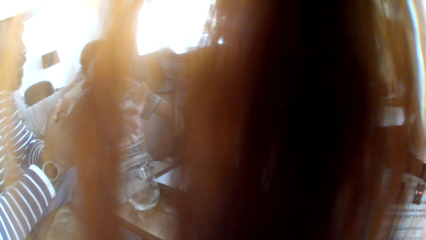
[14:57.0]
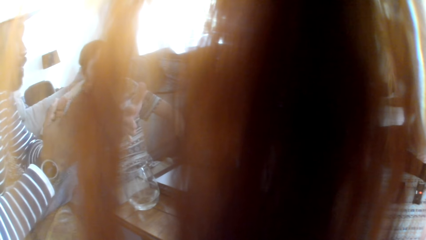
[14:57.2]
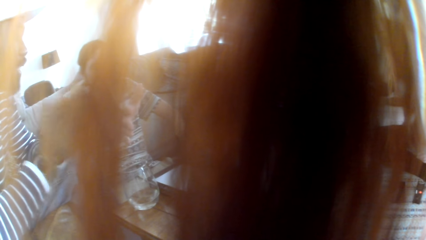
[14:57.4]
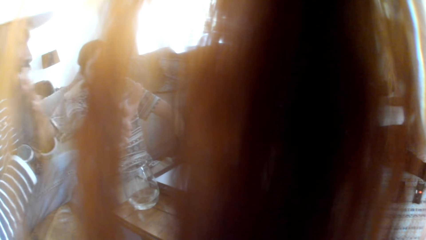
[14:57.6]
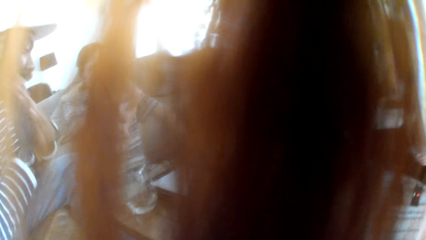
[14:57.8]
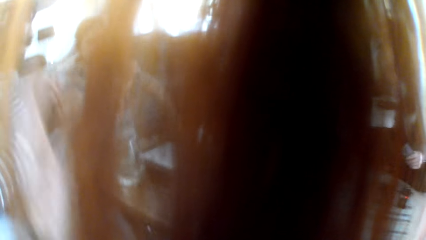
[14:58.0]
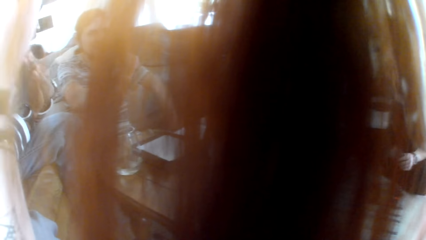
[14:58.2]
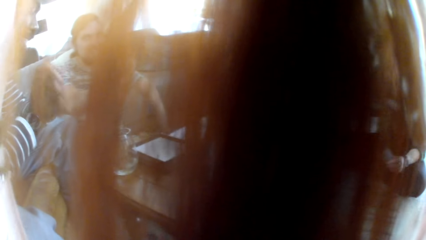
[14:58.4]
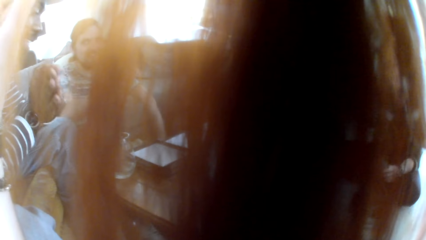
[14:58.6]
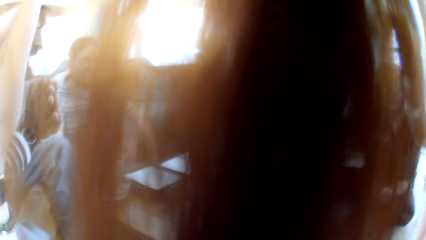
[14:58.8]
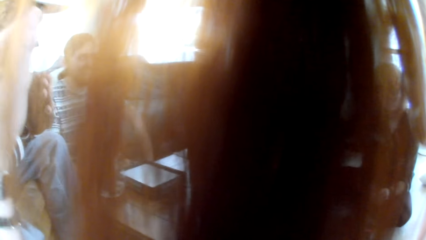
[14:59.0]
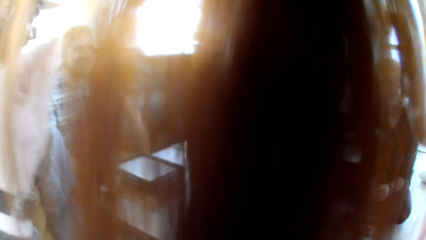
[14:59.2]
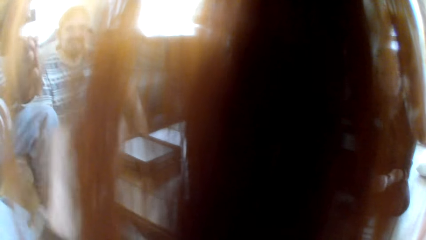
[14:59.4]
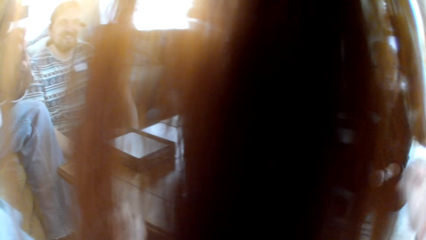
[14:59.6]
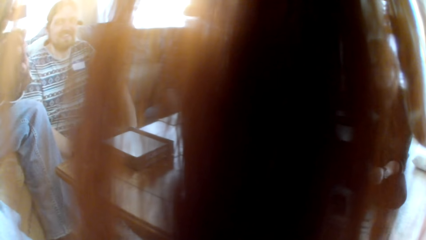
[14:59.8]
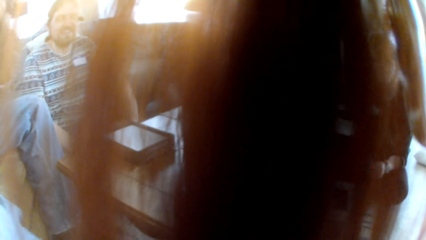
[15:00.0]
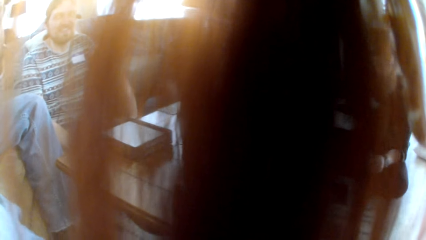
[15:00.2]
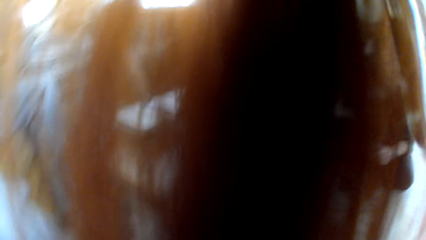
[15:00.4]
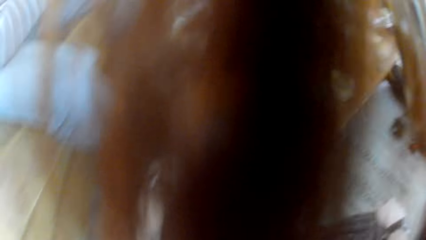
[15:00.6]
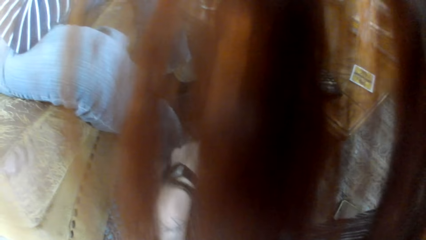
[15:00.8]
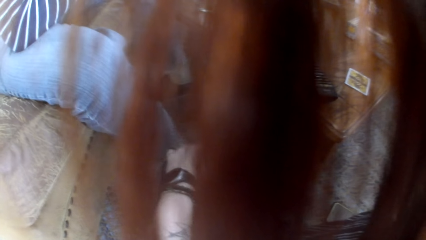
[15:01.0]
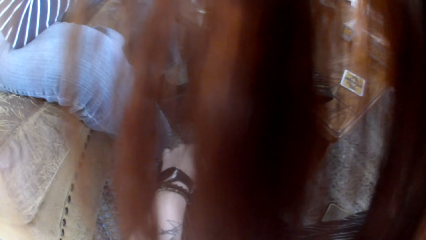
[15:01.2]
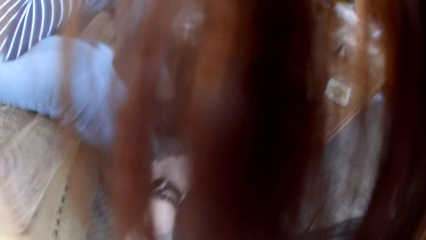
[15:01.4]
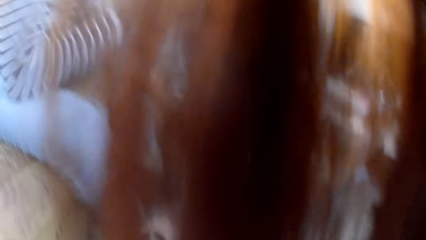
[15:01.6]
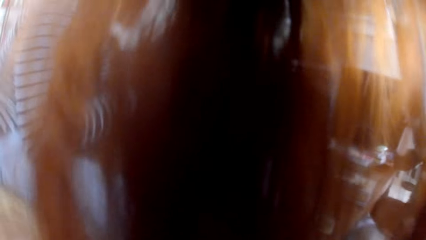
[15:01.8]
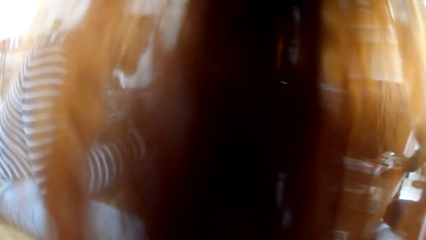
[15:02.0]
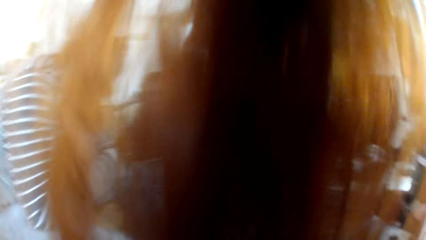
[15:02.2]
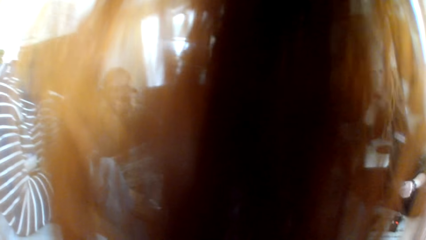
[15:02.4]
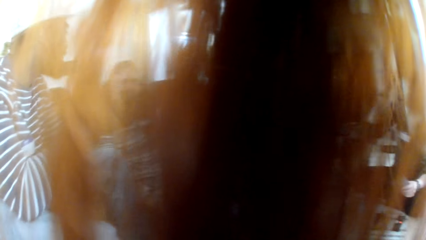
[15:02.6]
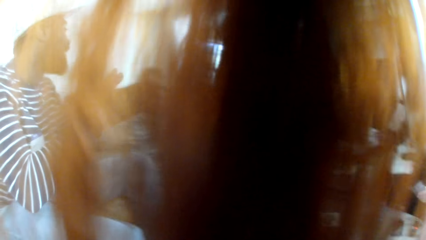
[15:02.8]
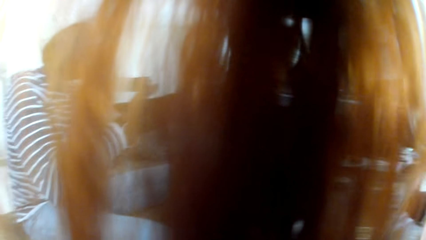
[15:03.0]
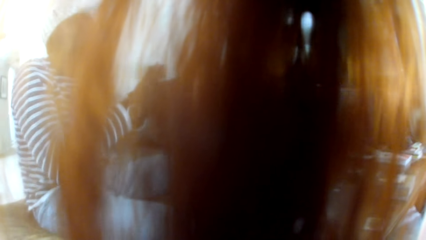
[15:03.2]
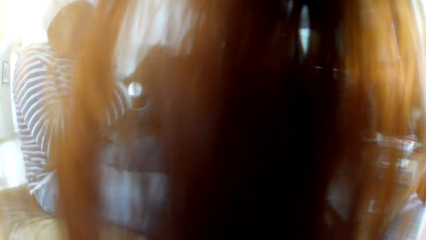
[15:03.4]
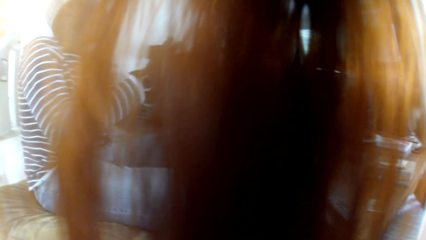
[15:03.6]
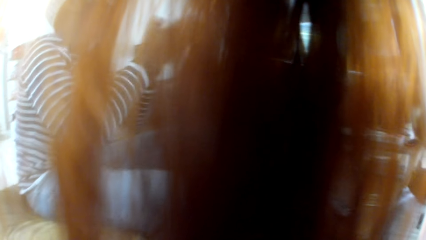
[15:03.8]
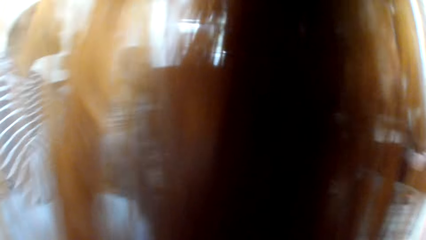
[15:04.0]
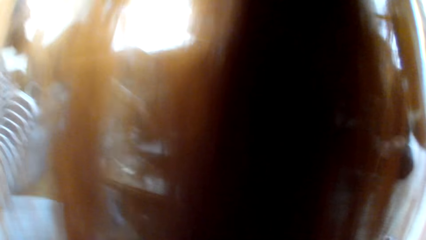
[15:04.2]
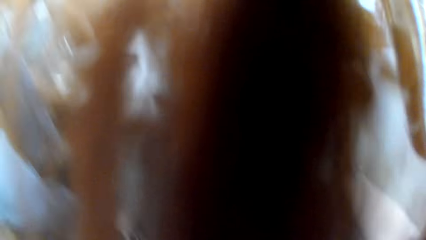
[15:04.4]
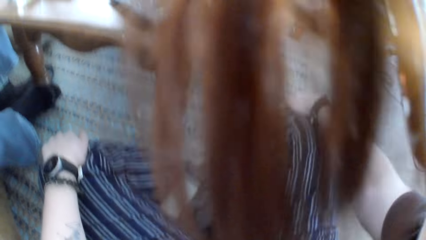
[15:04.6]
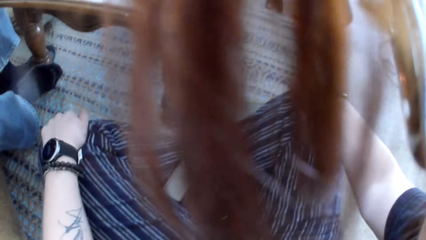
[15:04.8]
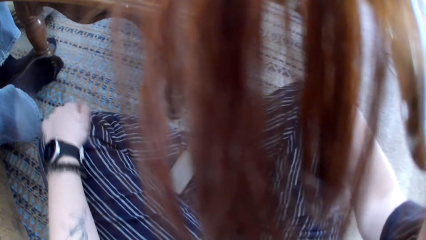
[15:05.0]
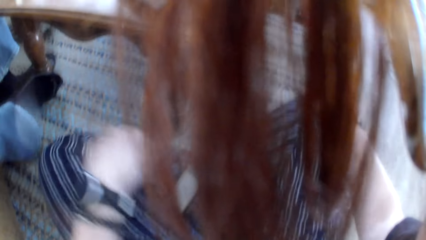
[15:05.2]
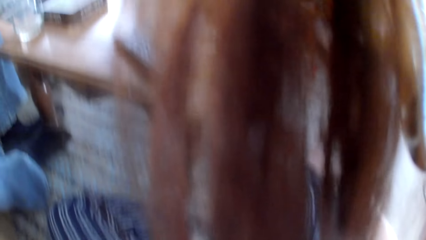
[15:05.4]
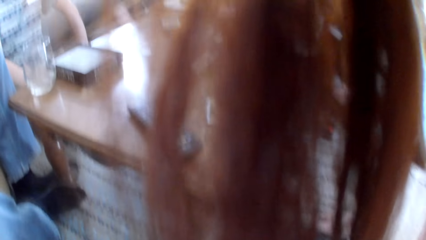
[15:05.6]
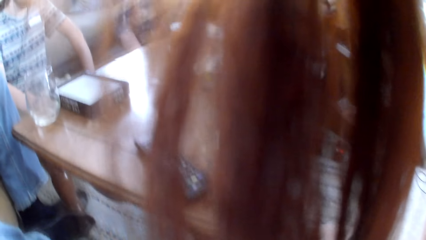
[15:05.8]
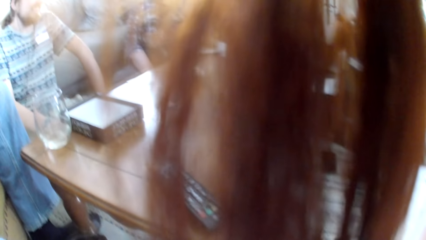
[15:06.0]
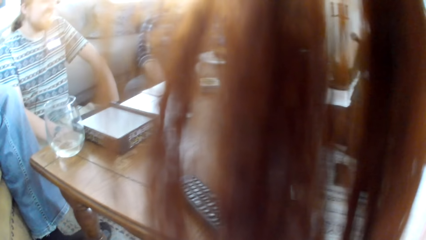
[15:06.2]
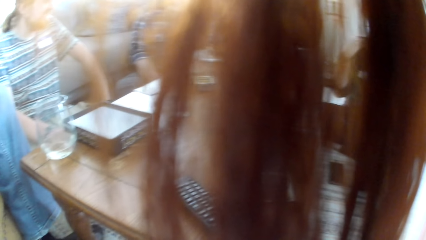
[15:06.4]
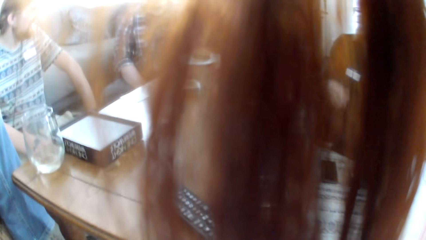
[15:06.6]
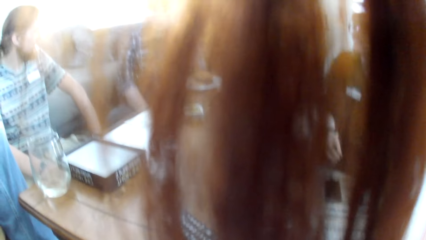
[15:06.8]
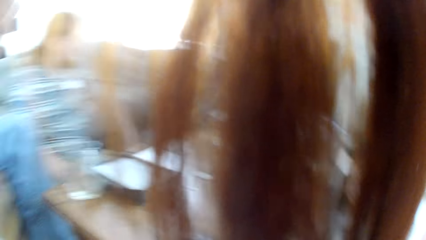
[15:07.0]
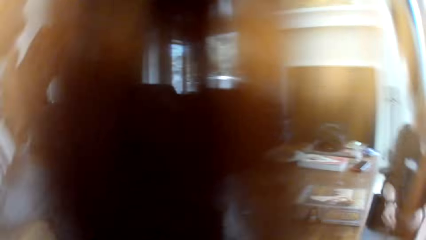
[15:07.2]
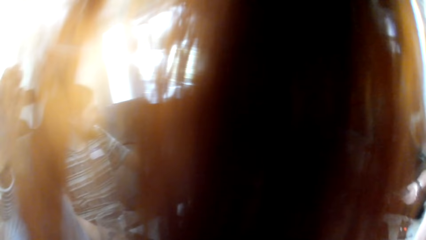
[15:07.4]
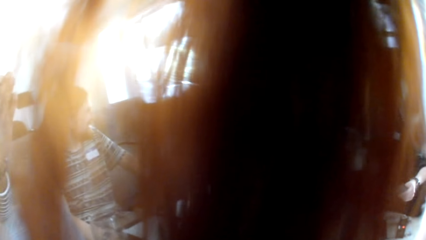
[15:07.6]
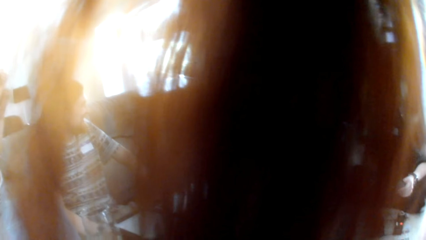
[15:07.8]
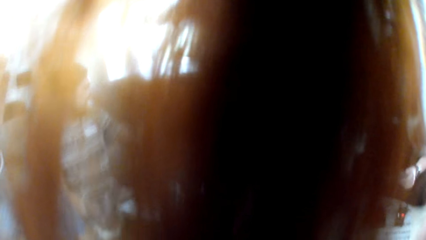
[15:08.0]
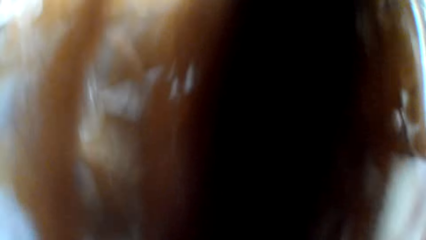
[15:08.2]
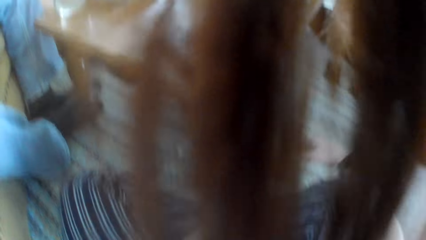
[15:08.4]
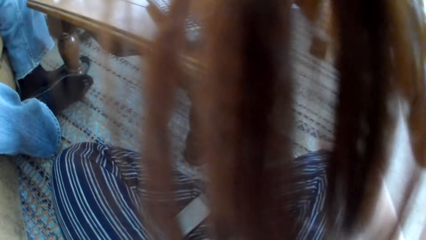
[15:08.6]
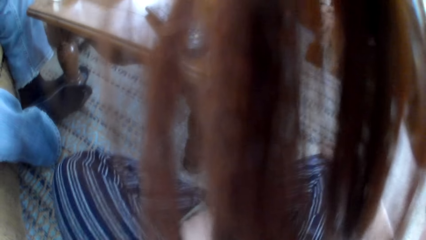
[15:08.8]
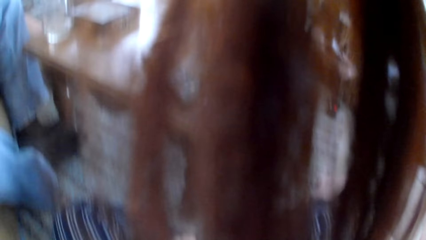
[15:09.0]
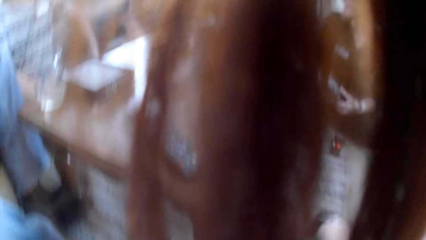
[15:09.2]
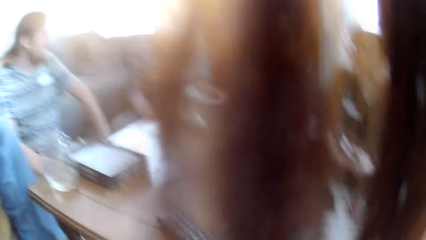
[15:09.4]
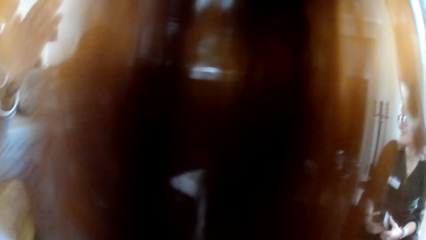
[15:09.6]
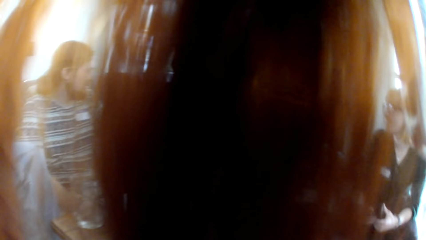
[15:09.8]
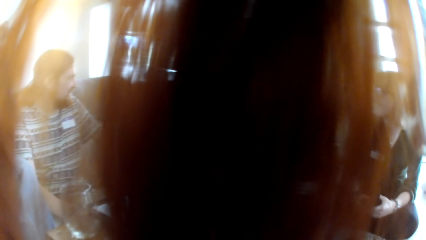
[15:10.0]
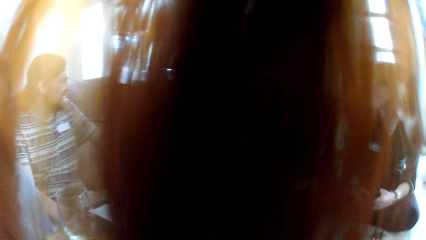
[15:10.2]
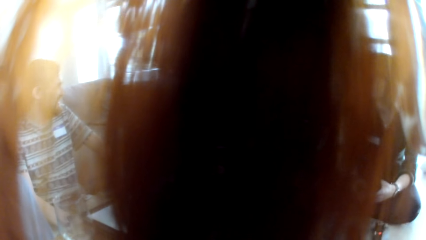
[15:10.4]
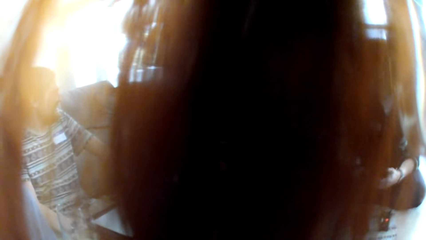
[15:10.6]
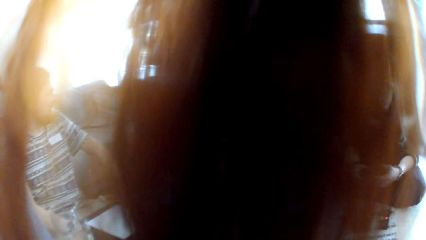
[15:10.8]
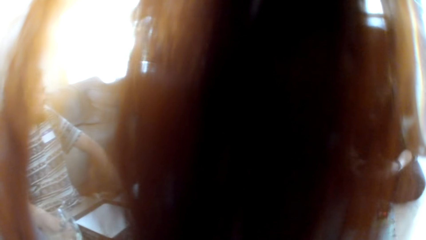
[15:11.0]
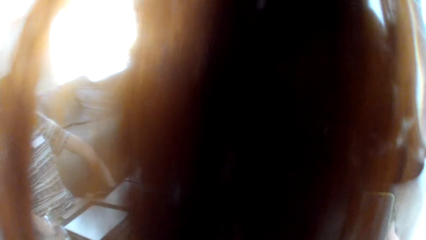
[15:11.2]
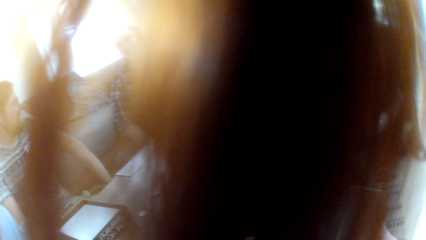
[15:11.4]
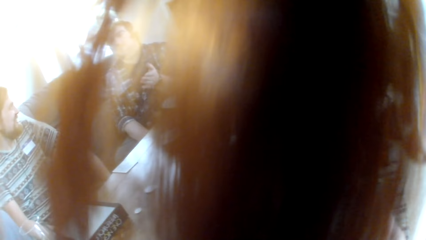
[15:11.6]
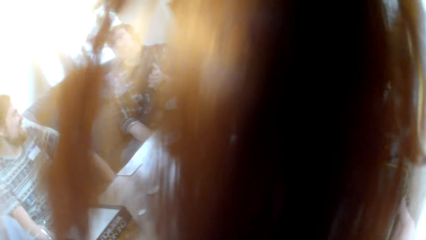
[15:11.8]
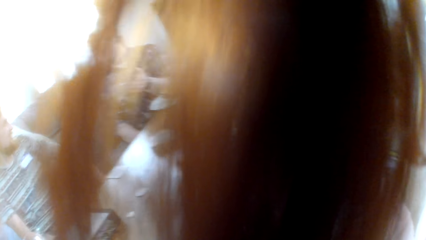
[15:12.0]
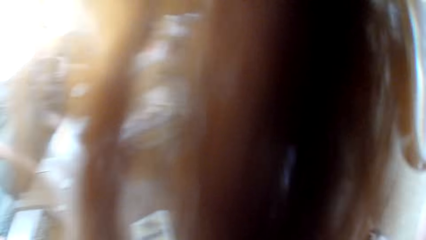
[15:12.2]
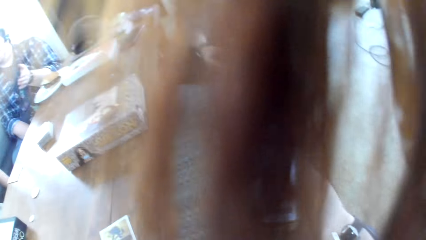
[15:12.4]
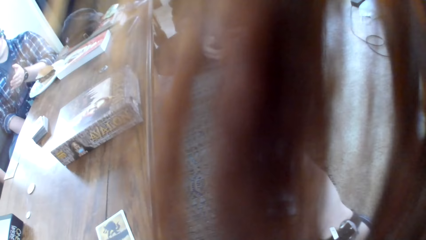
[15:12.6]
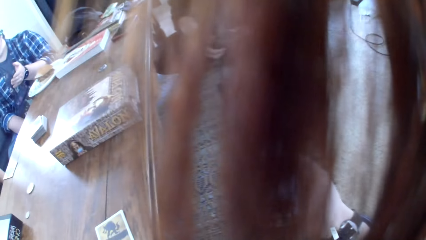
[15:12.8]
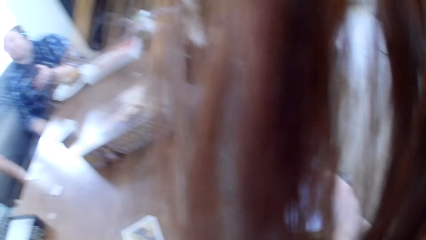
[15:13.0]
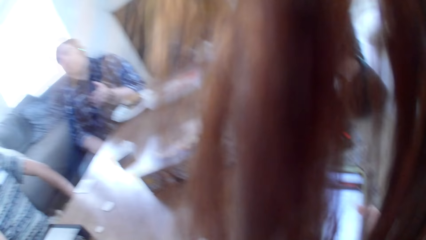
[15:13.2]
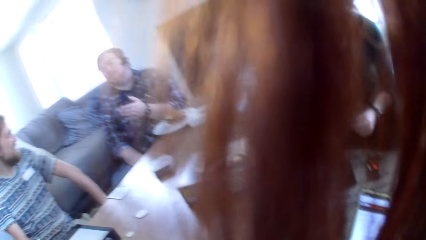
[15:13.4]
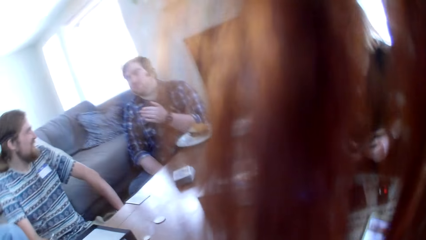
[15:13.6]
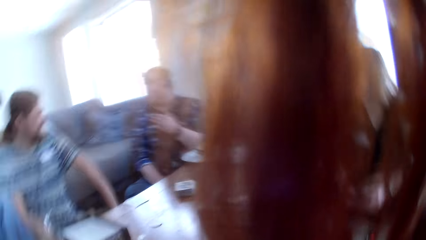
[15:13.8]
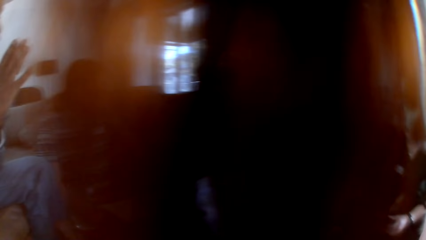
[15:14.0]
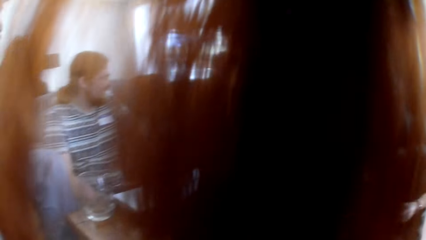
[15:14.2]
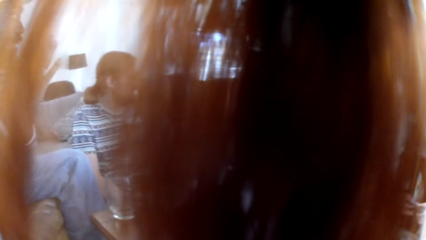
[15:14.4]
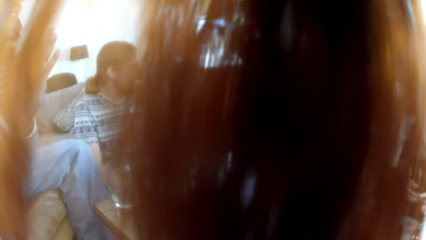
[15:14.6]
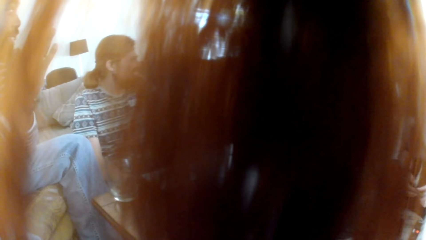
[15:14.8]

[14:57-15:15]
A man demonstrates with hands. The camera wearer touches the table with her left hand. She looks around. She converses with the man. Another man demonstrates with hands. The other man talks to the people in the room.
